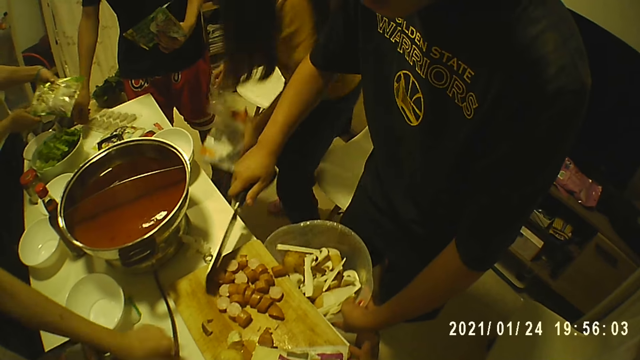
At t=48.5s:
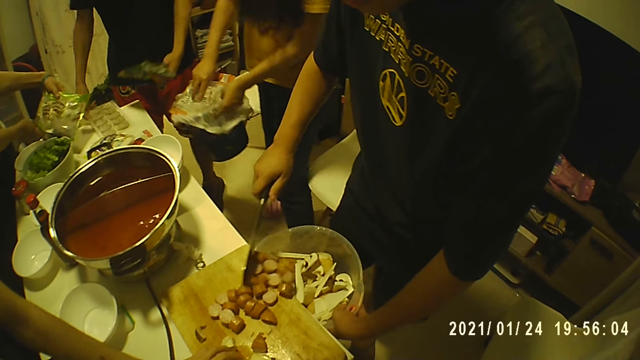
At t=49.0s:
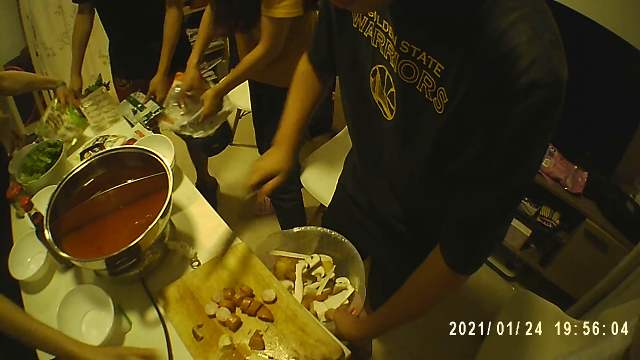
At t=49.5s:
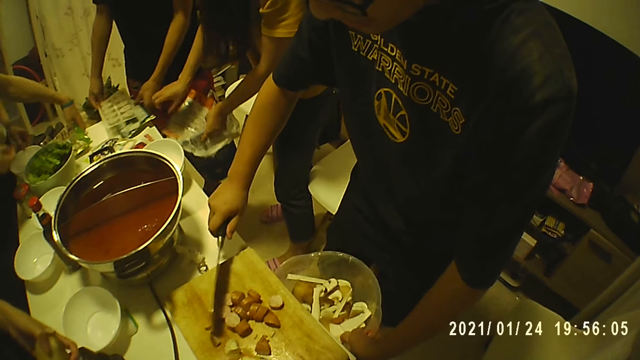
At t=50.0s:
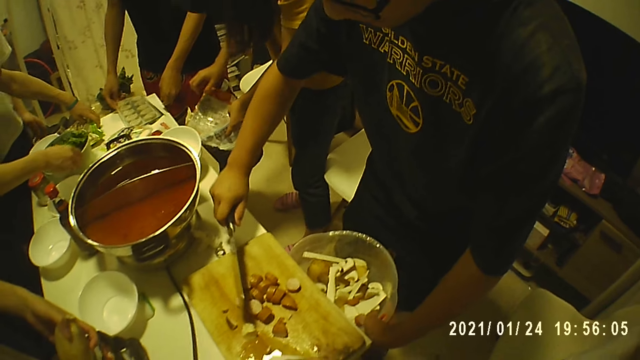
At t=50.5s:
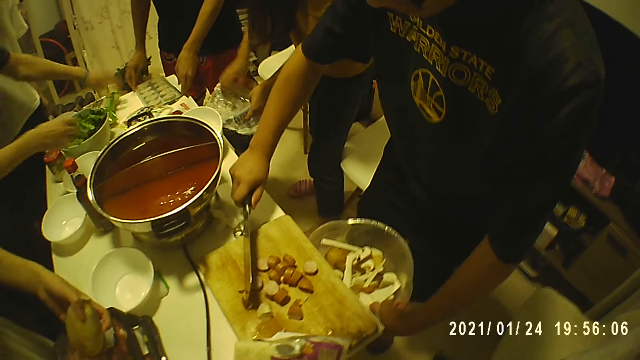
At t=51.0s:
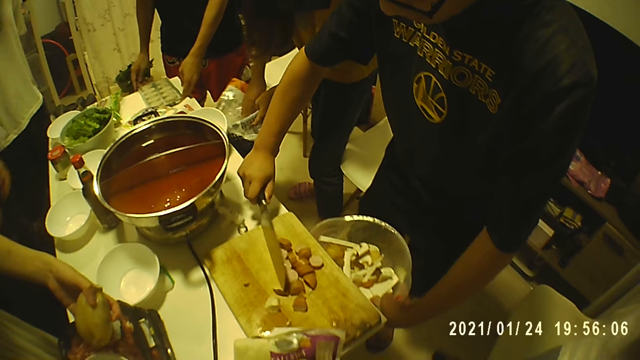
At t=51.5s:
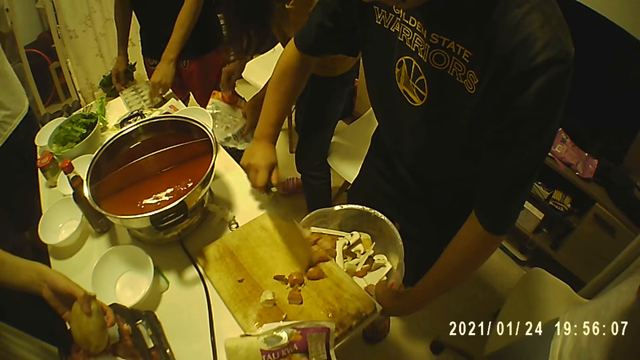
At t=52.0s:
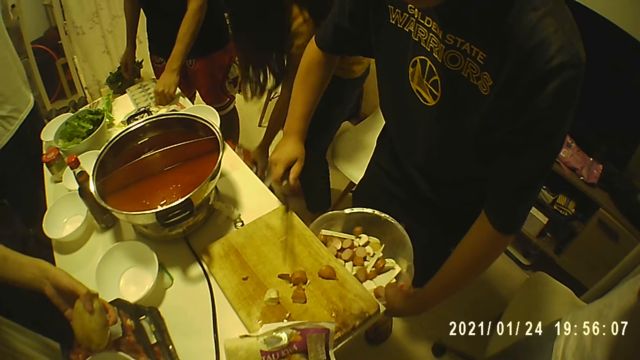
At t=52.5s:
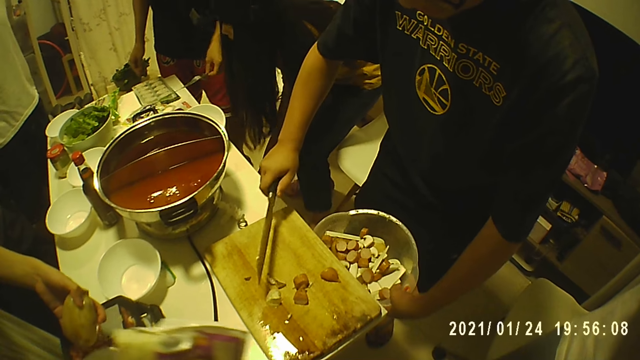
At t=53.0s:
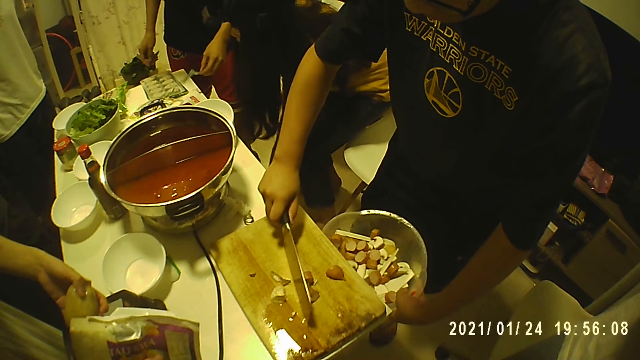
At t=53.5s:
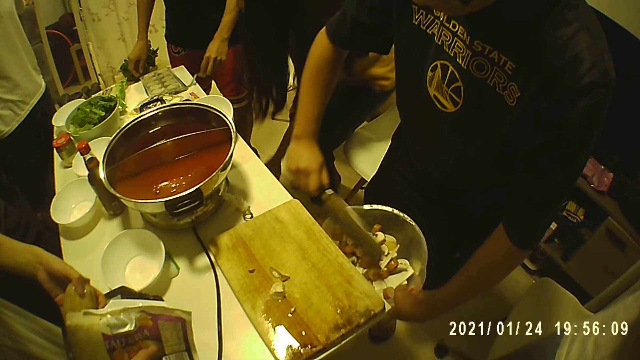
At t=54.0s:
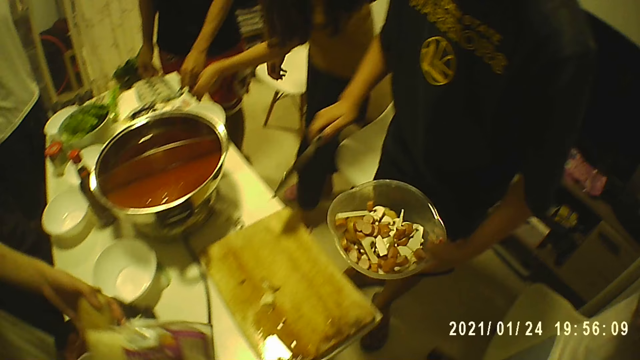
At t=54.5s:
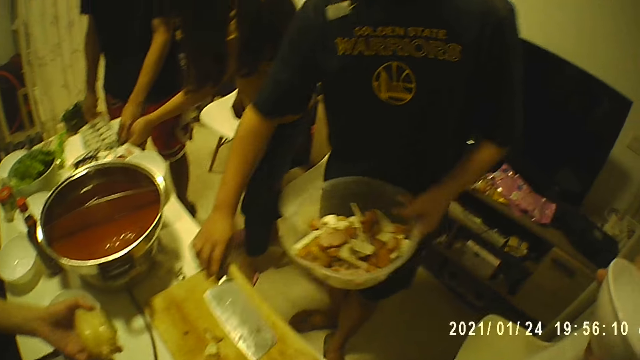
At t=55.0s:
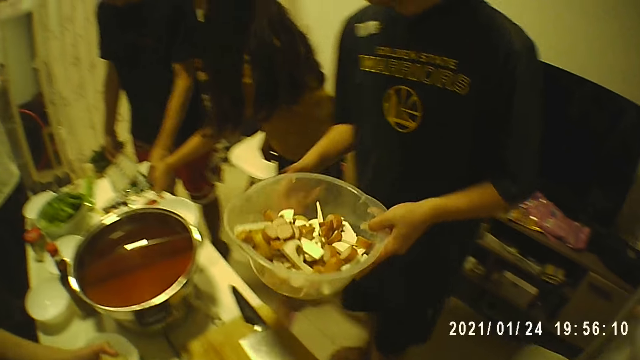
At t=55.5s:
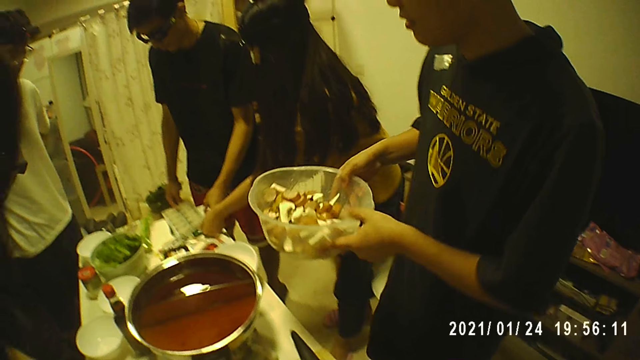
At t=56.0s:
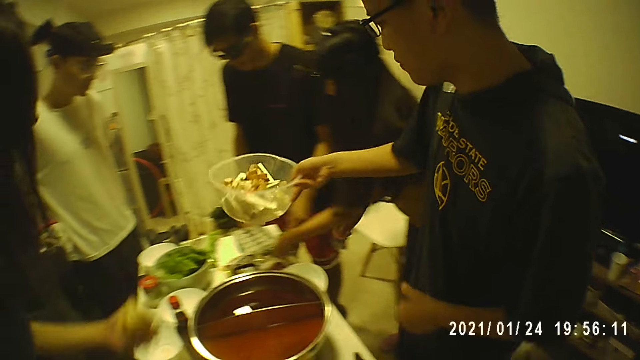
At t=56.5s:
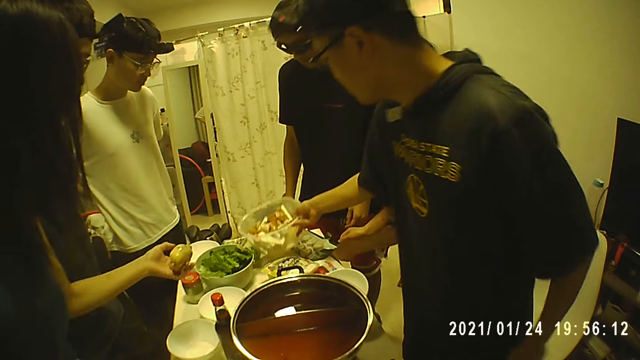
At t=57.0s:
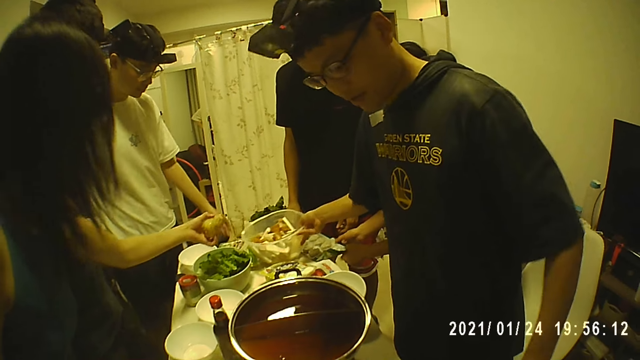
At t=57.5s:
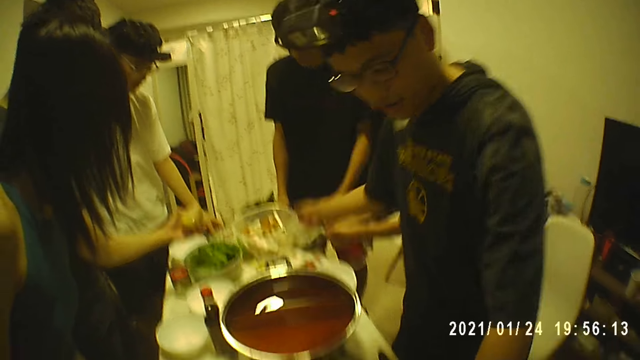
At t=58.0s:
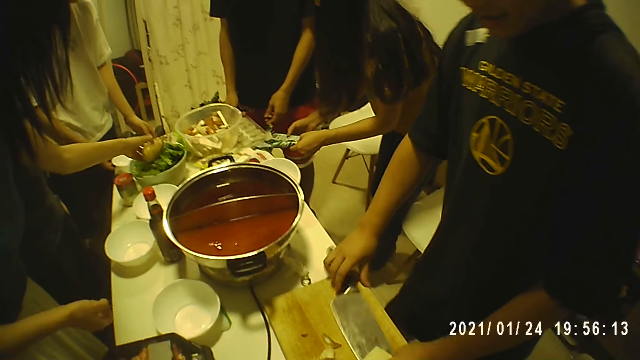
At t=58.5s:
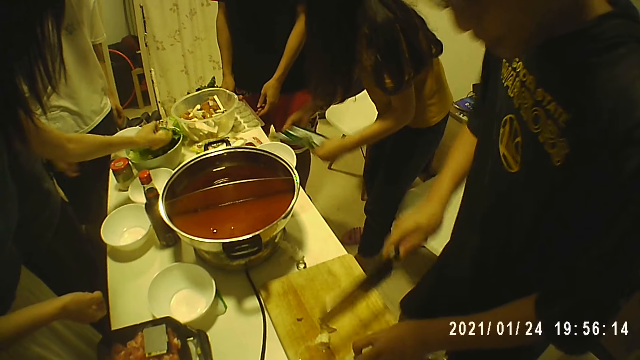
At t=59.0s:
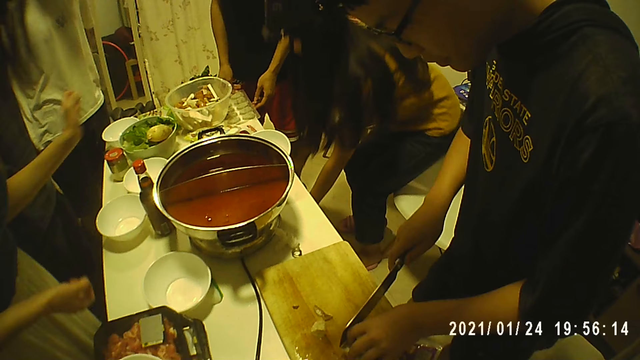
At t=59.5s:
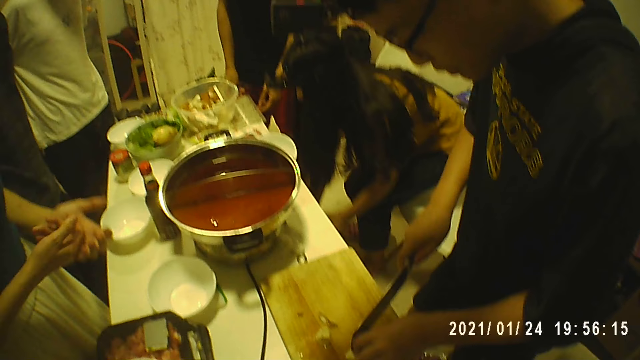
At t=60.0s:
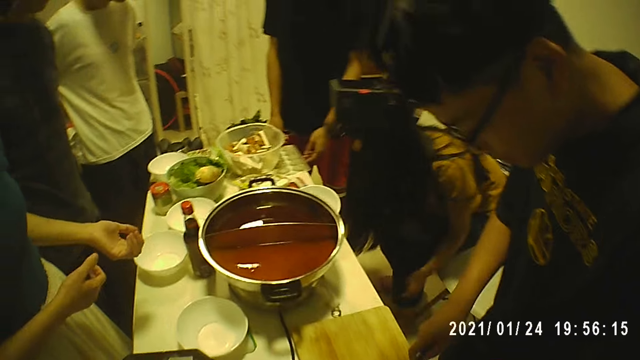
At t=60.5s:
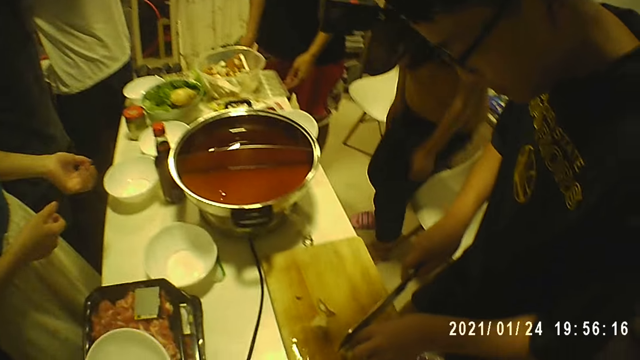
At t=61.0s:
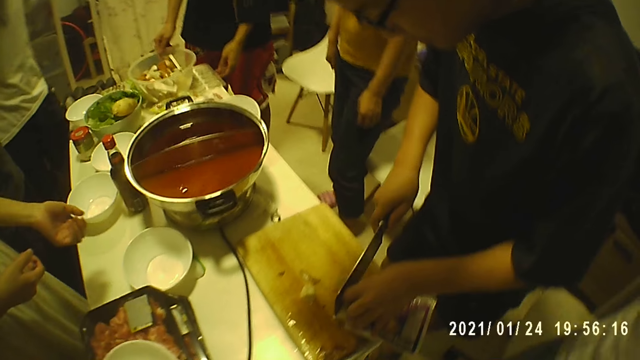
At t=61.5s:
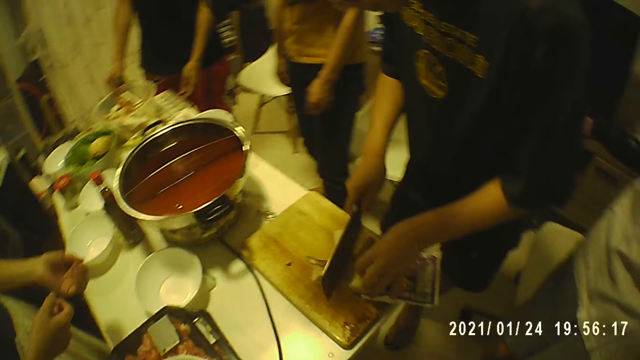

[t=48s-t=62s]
A man packs the chopped hot dogs on the wooden board into the bowl with the knife. Another man holds a pack with both hands. A woman holds a plastic bag with both hands. A third man picks up the pack on the table with his right hand. The second man drops the pack on the table with his left hand. The third man drops the pack in his left hand on the table and places the pack in his right hand on the table. The third man adjusts the packs with both hands. A woman puts a paper on the floor. The first man drops the knife in his right hand on the wooden board. The first man holds the bowl with both hands and drops the bowl on the table with his right hand. Another woman drops a potato in the bowl with her left hand. The first man picks up the knife with his right hand. The first woman drops the pack in her hand under the table. The first man slices a processed meat with the knife in his right hand.

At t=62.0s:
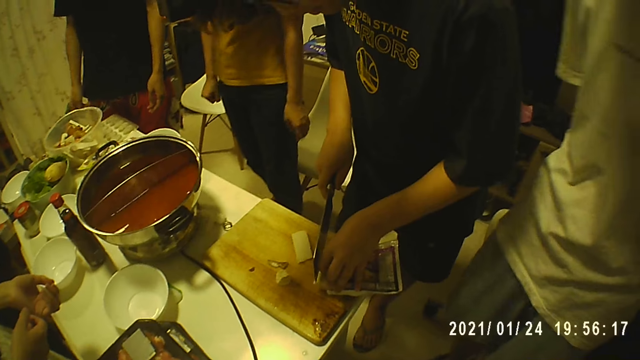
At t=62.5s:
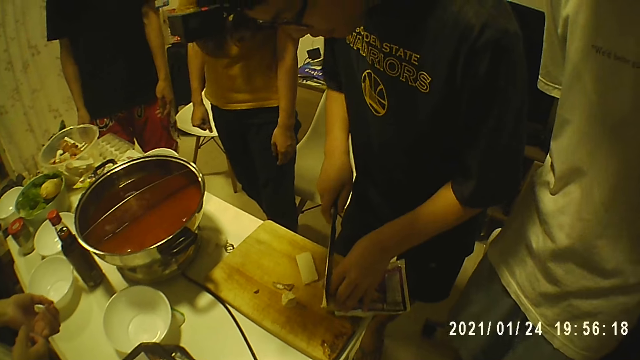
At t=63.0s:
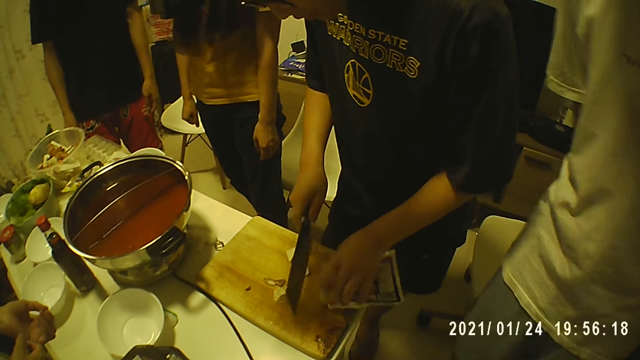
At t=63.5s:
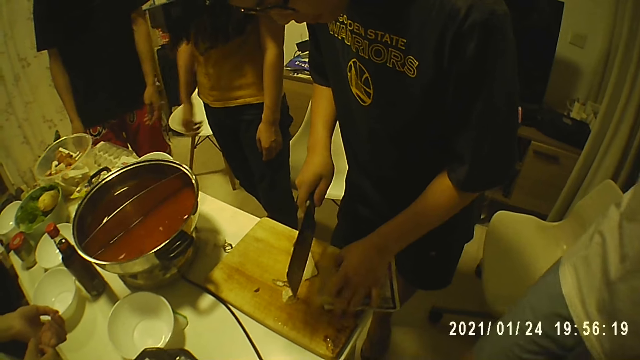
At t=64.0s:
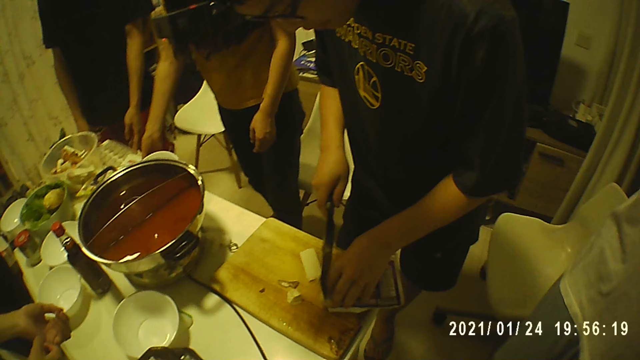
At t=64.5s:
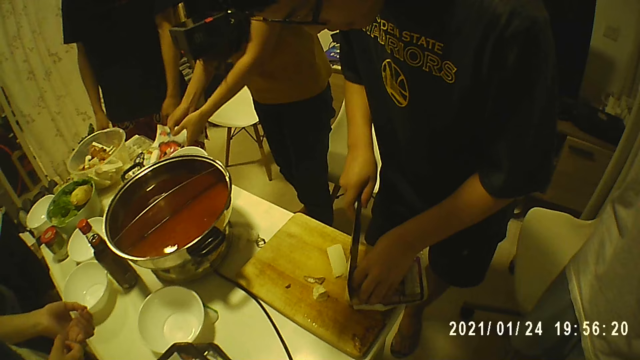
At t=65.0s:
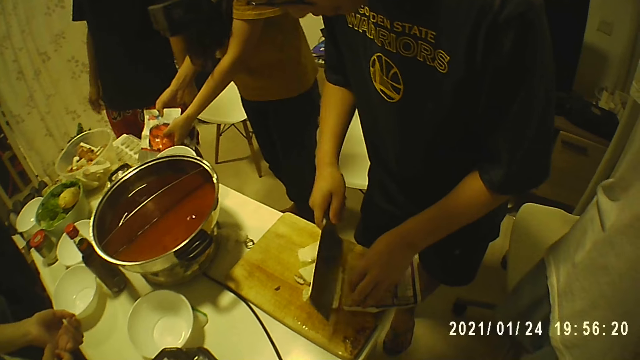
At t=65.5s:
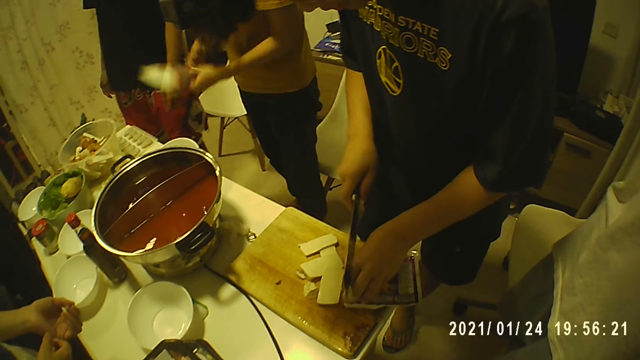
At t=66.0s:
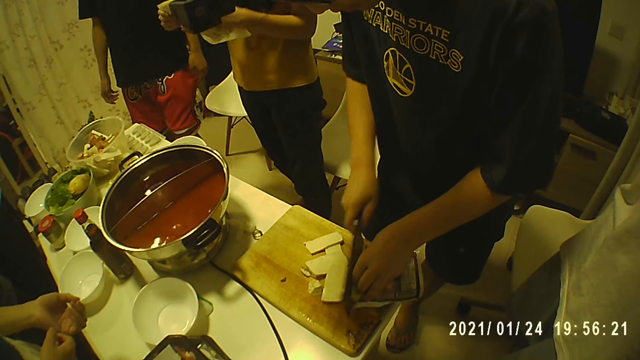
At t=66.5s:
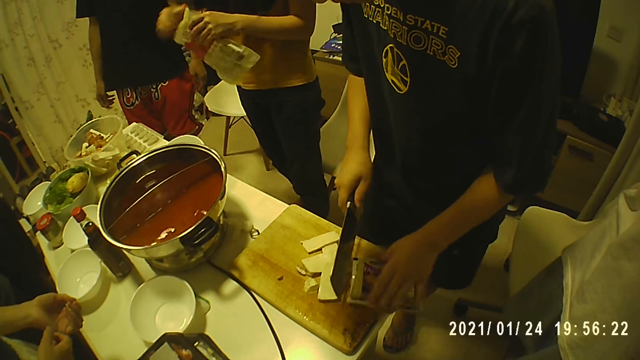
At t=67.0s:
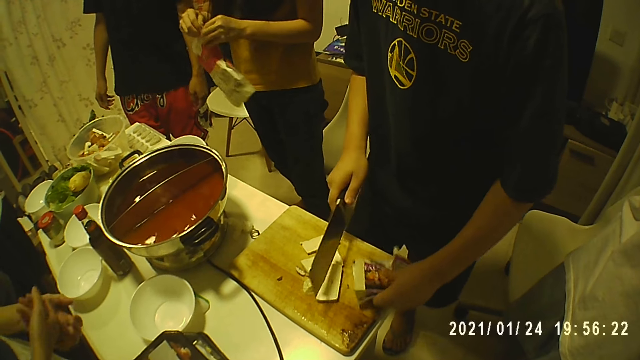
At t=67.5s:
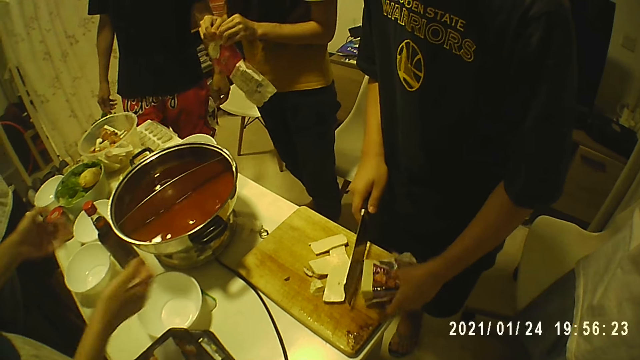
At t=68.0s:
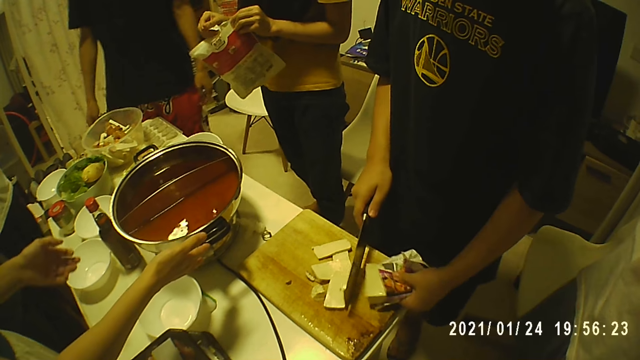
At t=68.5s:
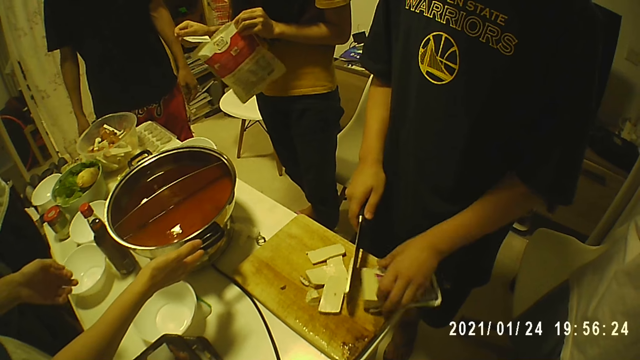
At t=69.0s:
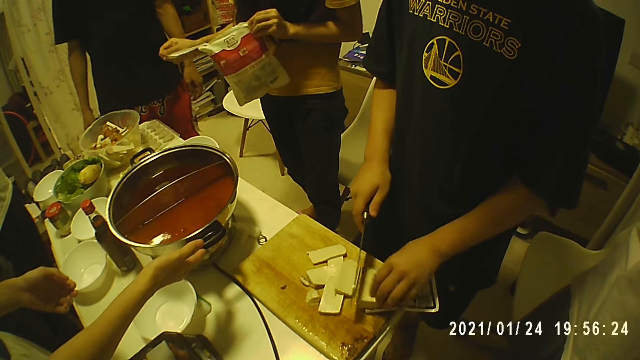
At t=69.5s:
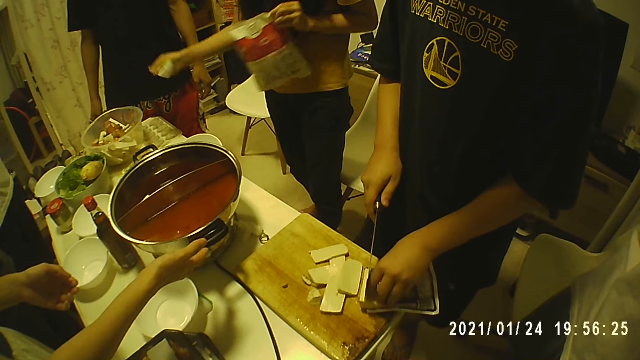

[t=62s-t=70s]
A woman takes a pack or polythene bag on the table with her right hand. The woman holds the pack with both hands. The woman opens the pack in her hands. The woman tears the polythene bag. Another woman touches the pot on the table with her right hand.
